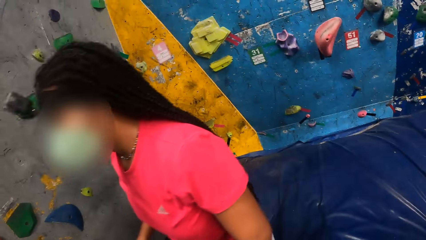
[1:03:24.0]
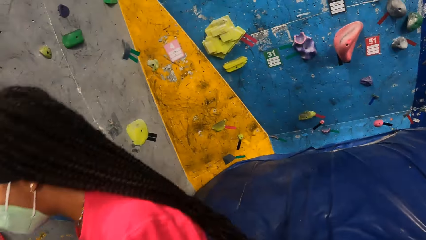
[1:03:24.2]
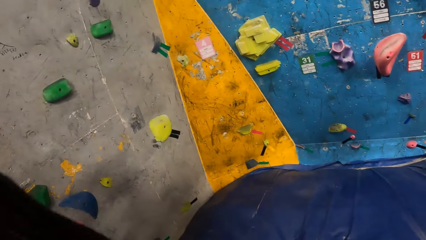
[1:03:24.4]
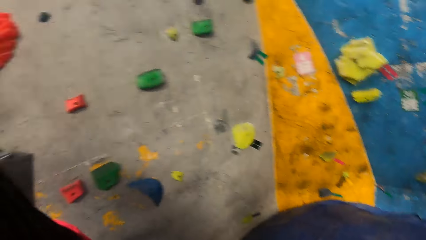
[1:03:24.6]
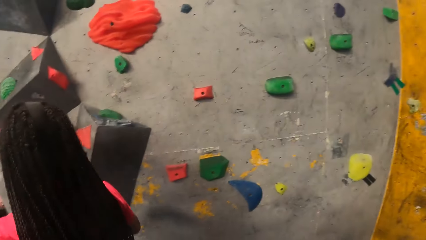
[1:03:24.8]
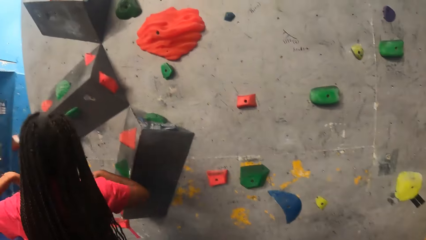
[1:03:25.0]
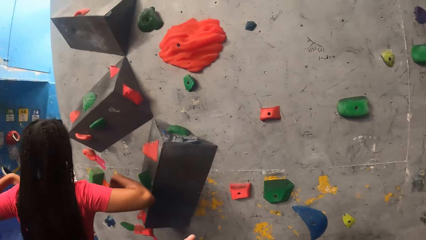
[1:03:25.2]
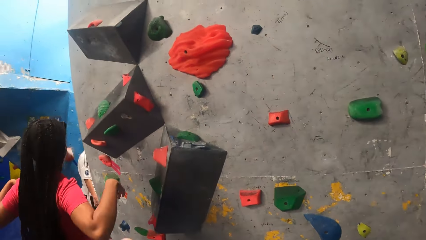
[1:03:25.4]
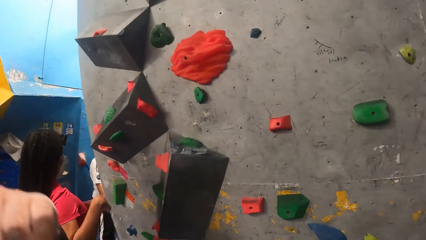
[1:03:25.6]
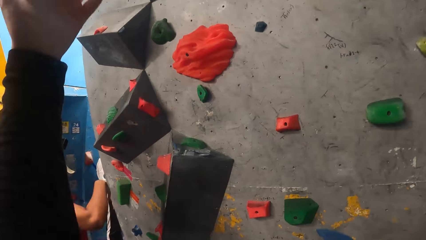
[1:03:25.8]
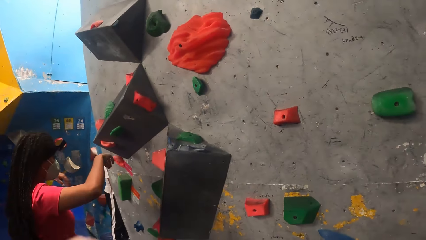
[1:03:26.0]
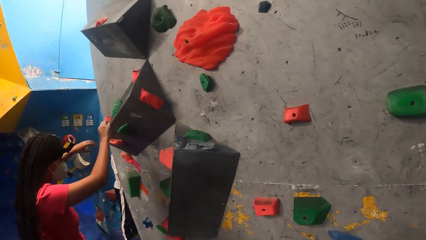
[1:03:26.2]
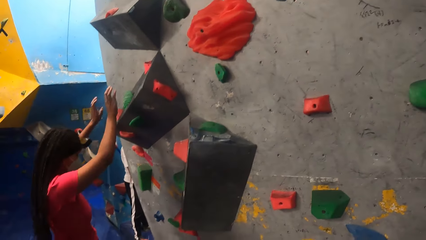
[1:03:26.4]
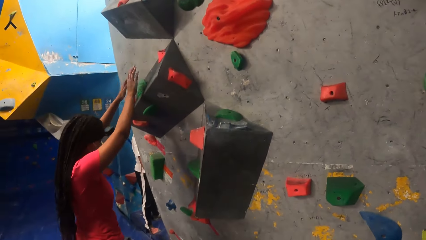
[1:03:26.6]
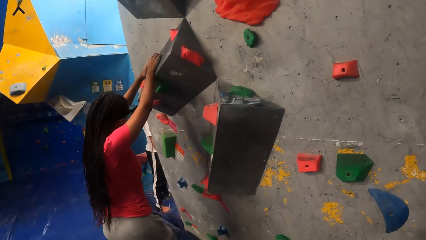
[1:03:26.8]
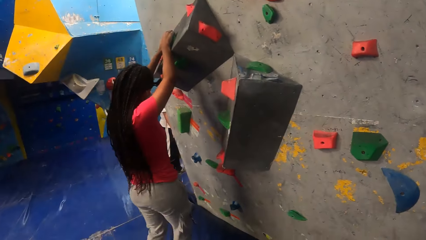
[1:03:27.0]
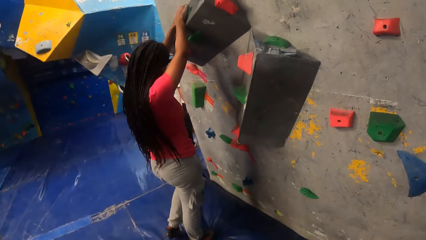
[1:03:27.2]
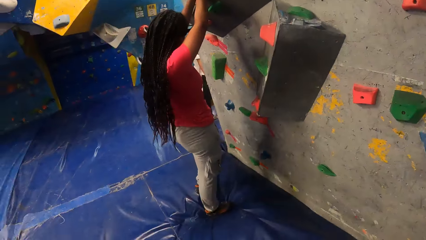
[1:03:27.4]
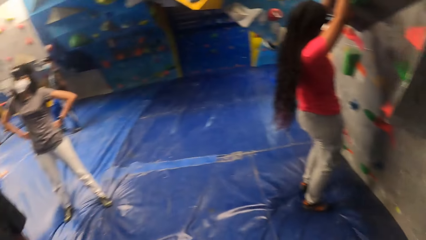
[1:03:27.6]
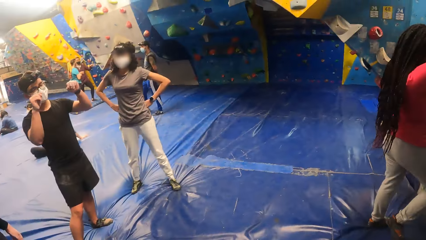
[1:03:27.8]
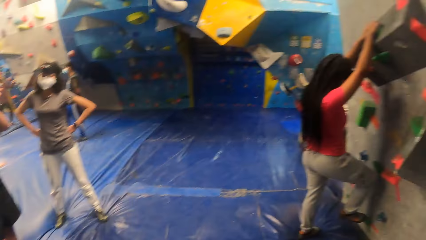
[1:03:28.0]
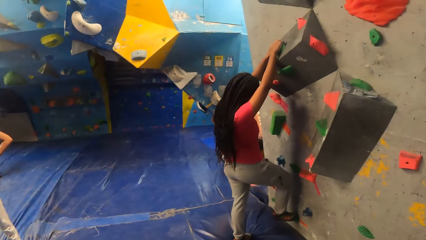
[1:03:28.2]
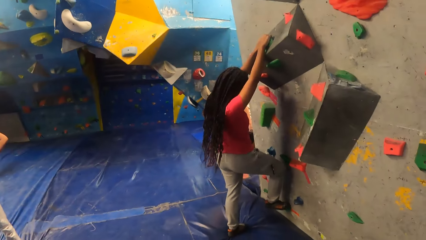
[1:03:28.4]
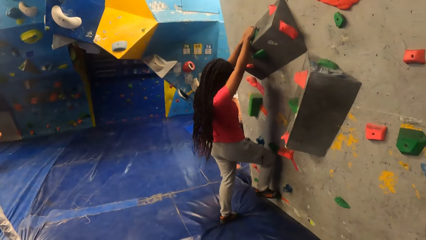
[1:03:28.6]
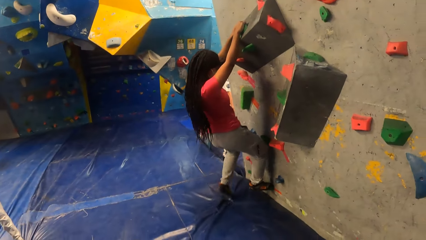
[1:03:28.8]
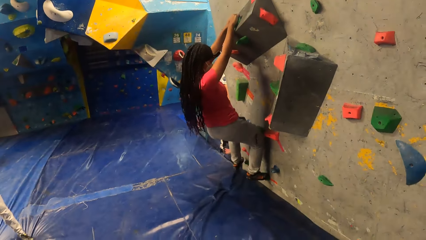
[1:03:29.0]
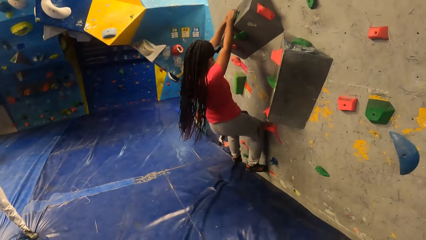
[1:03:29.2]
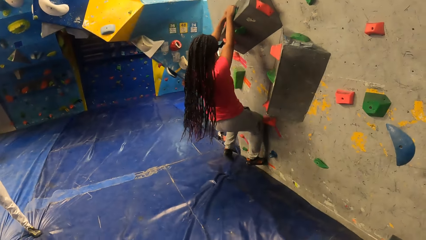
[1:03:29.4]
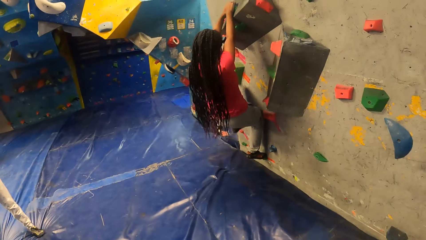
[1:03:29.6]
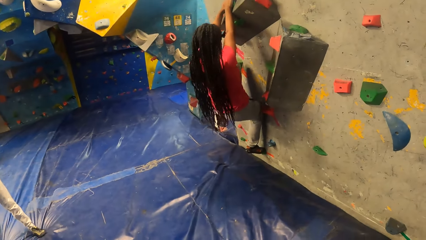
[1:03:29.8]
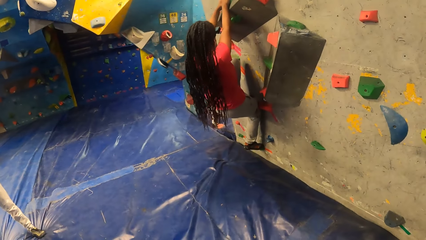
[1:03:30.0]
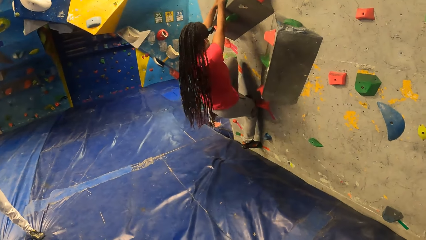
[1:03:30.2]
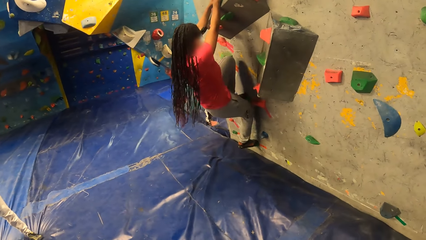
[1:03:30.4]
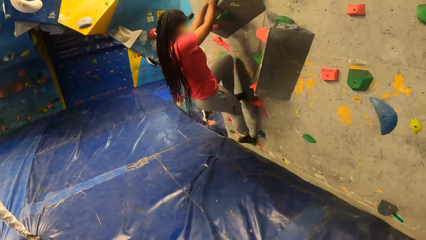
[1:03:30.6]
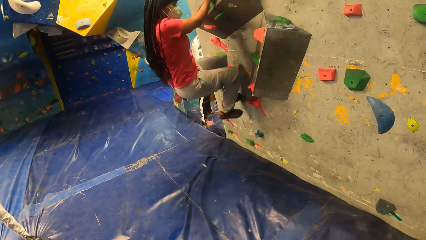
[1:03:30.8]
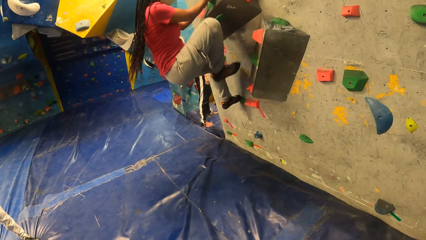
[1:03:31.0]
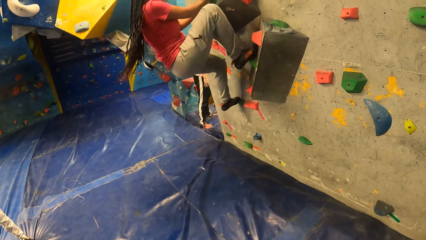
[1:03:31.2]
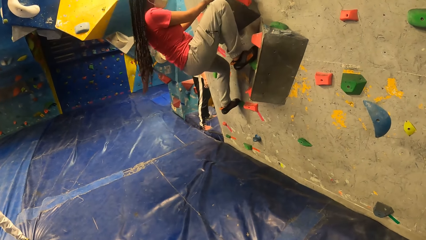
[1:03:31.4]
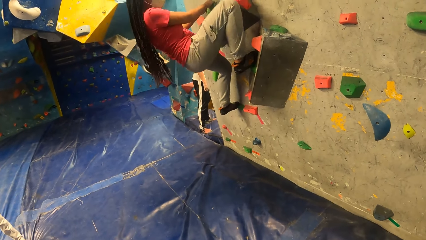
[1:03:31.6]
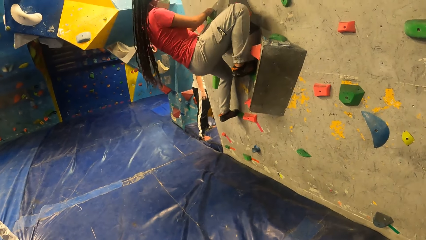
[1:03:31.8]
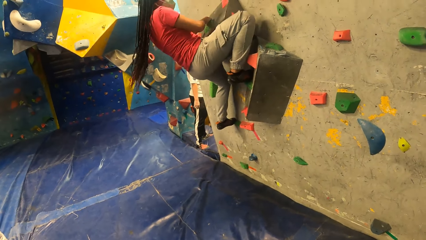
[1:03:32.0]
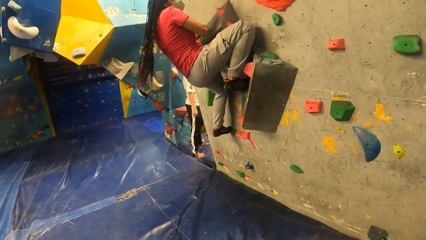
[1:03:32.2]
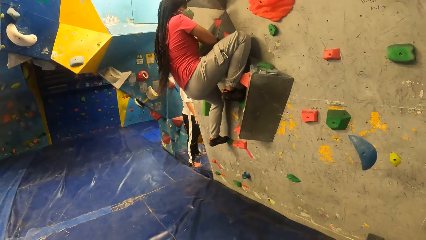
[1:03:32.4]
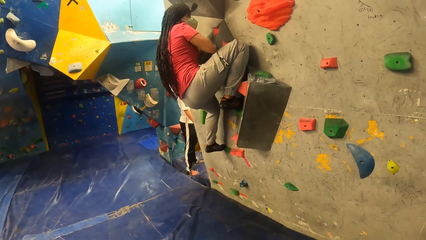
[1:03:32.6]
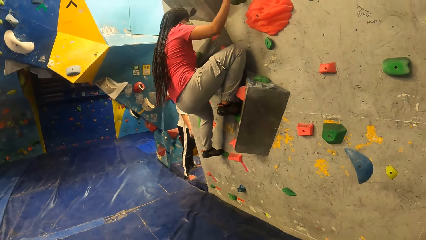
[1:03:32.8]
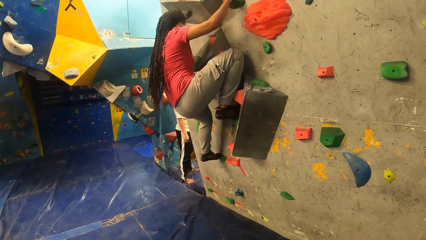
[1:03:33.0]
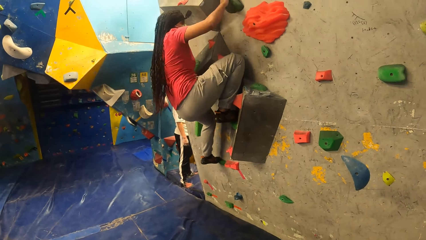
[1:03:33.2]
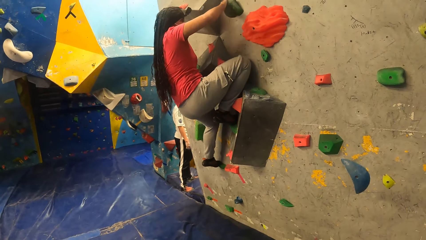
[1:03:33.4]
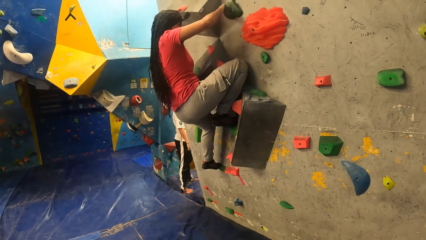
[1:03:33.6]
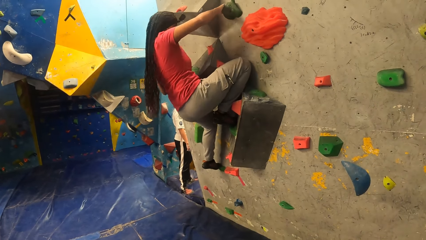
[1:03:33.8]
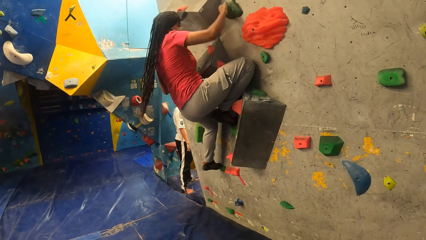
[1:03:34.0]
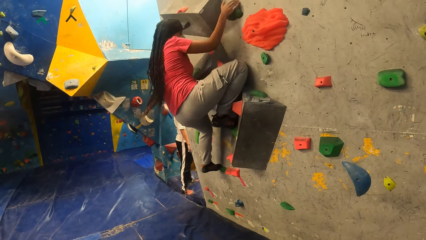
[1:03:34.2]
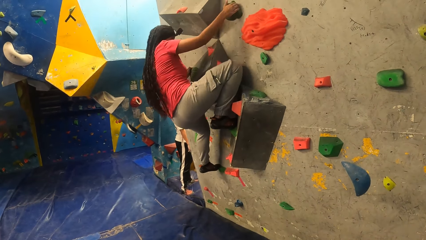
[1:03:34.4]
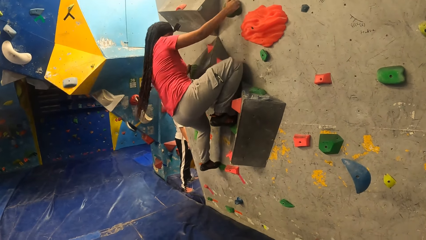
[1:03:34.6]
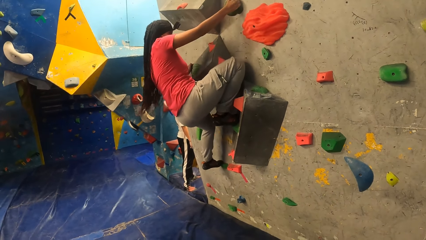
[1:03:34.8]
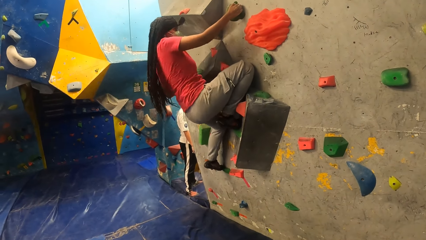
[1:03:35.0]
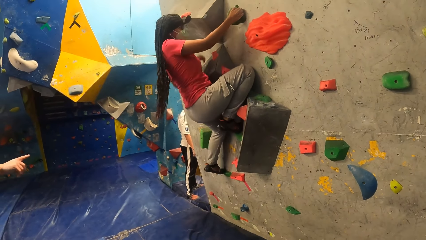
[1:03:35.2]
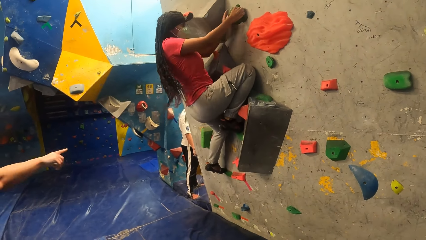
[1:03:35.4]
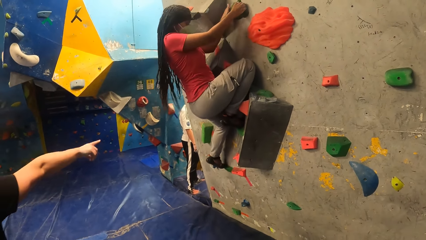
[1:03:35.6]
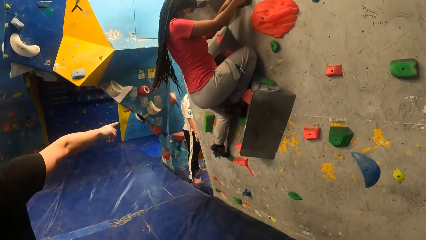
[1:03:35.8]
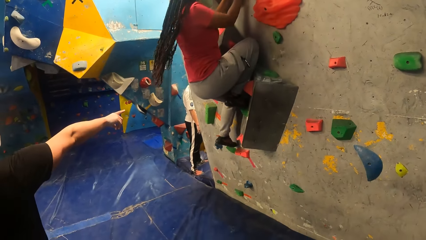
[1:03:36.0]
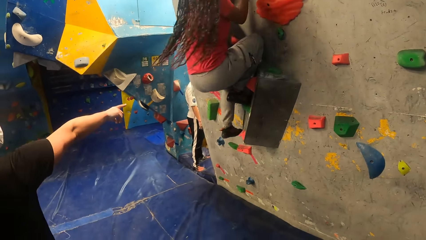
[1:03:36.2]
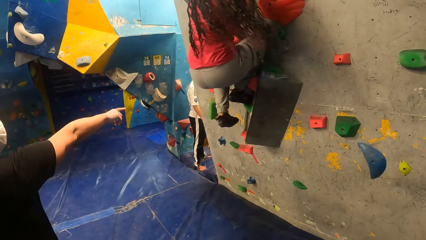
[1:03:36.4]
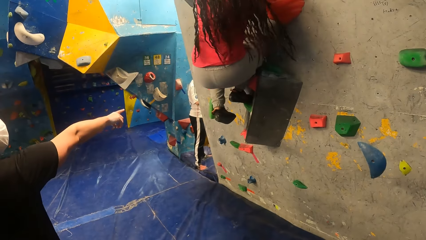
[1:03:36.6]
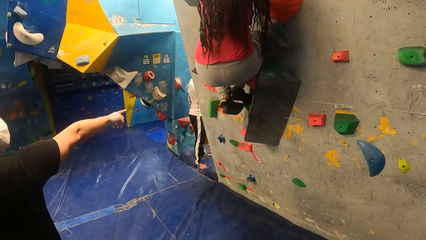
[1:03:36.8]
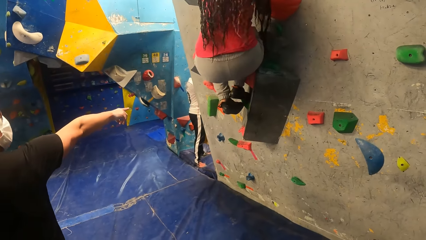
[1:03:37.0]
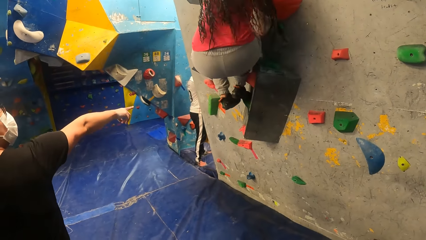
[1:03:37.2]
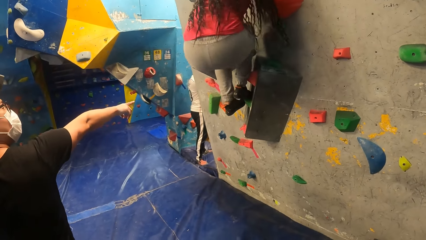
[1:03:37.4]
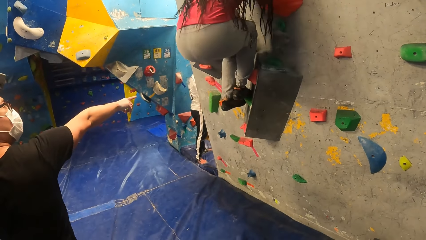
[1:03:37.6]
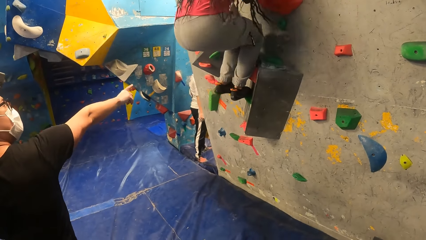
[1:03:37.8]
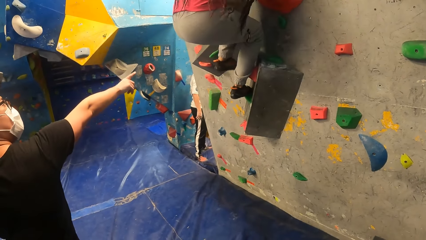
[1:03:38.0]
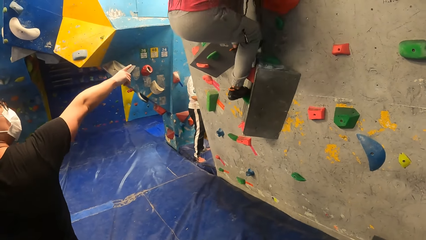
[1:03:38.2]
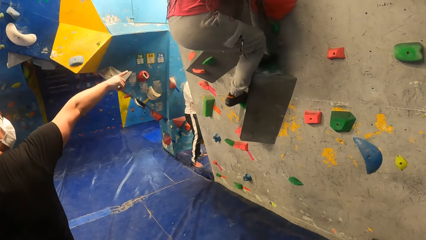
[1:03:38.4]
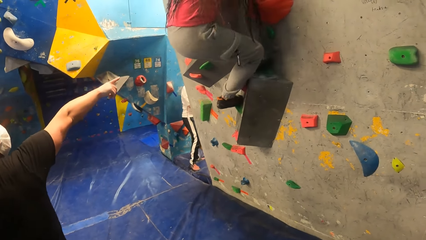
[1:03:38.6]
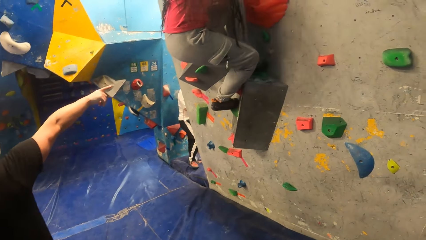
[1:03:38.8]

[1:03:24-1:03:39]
The woman climbs the bouldering wall with both hands. The camera wearer watches the woman climbing the wall. A man points at the bouldering wall with his right hand.
